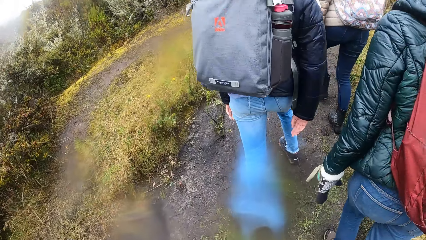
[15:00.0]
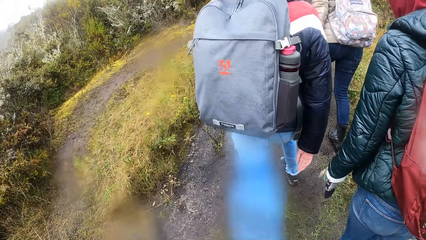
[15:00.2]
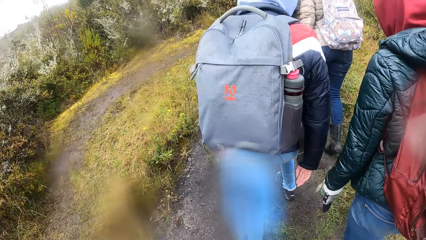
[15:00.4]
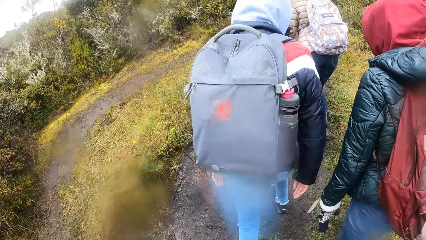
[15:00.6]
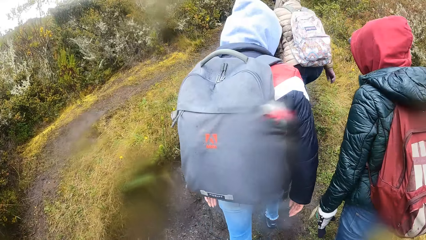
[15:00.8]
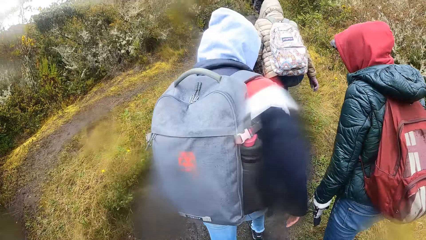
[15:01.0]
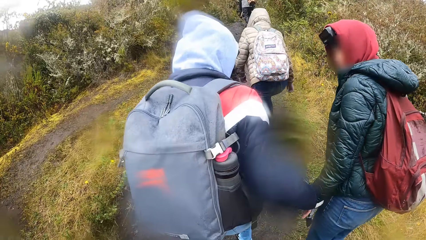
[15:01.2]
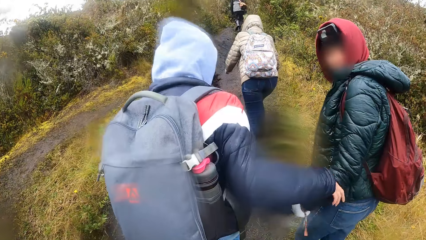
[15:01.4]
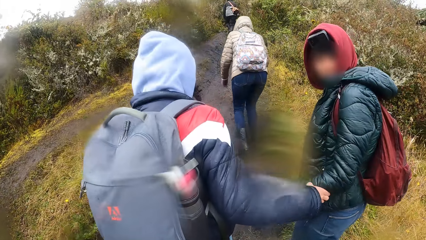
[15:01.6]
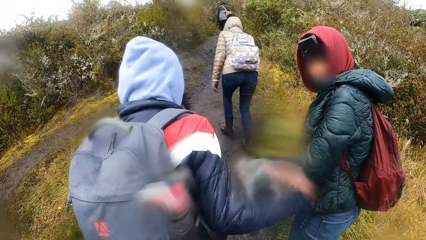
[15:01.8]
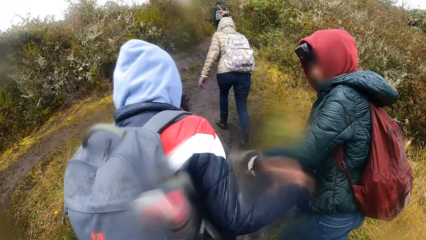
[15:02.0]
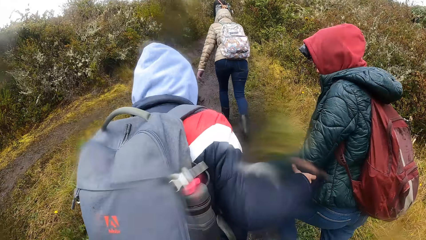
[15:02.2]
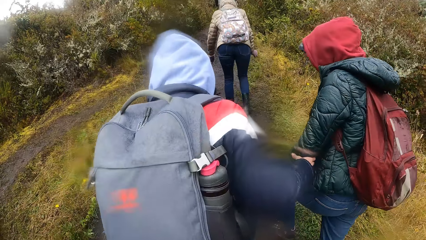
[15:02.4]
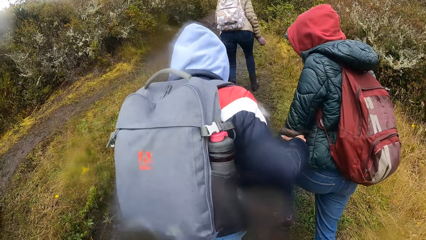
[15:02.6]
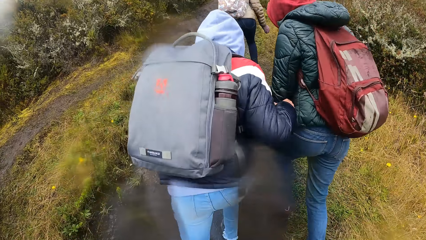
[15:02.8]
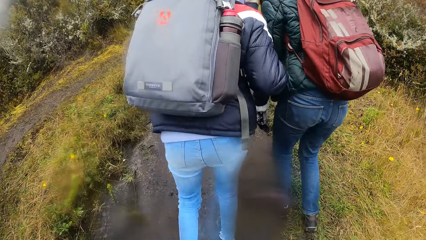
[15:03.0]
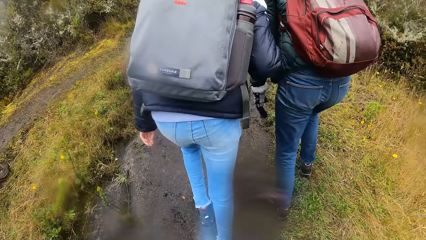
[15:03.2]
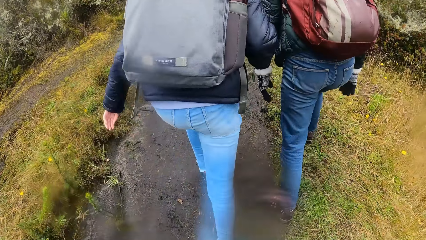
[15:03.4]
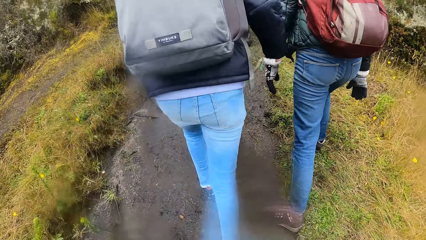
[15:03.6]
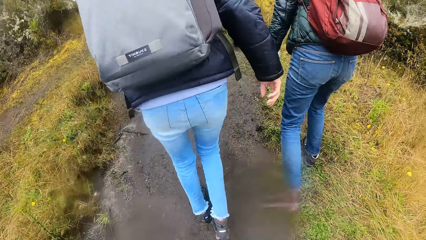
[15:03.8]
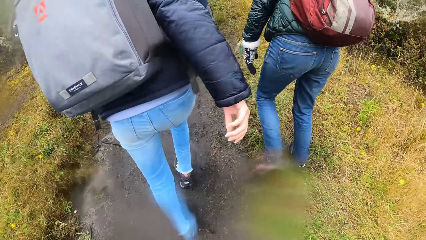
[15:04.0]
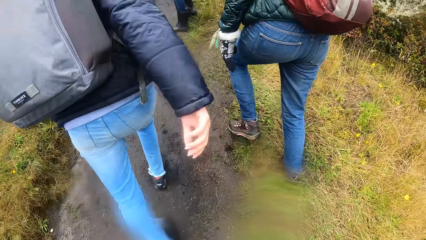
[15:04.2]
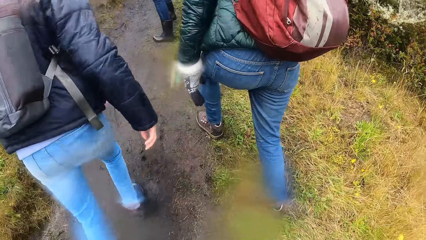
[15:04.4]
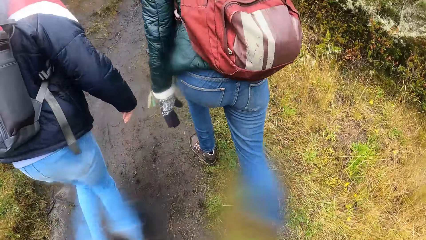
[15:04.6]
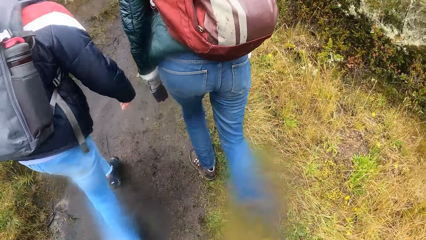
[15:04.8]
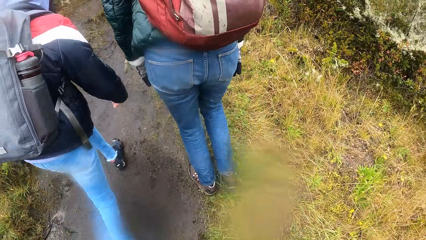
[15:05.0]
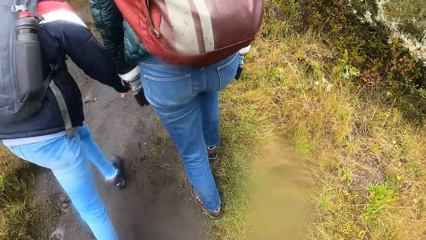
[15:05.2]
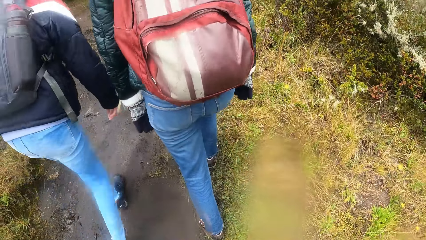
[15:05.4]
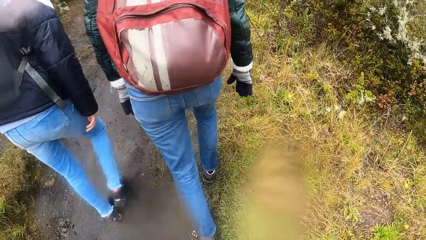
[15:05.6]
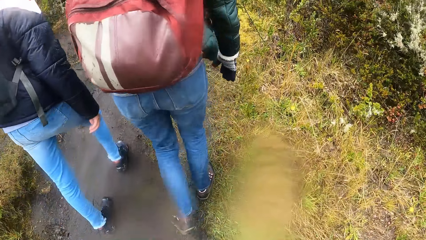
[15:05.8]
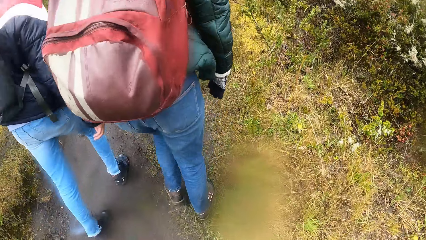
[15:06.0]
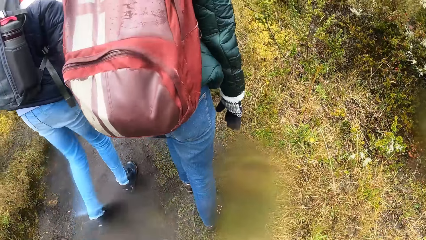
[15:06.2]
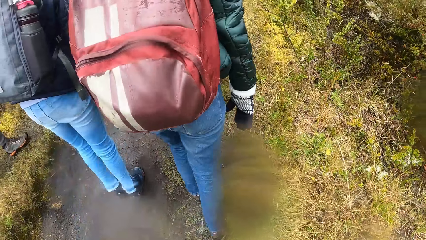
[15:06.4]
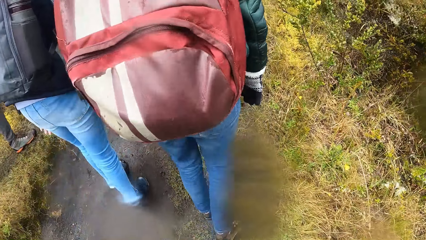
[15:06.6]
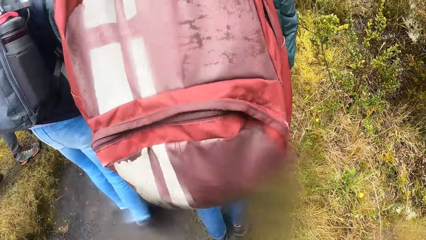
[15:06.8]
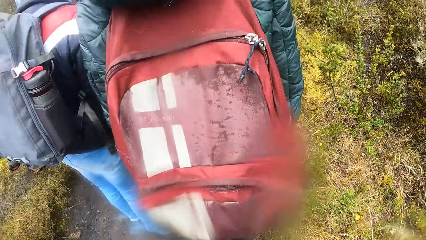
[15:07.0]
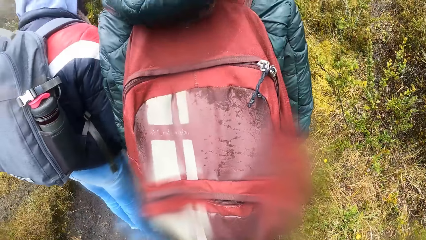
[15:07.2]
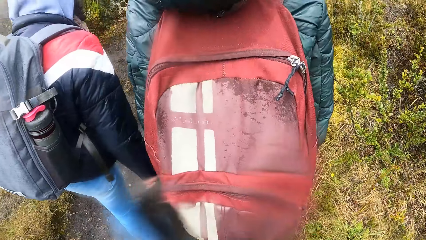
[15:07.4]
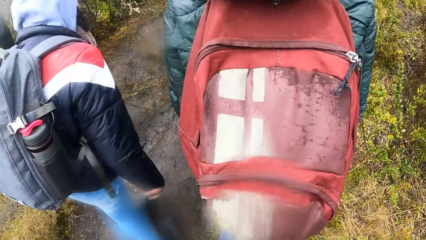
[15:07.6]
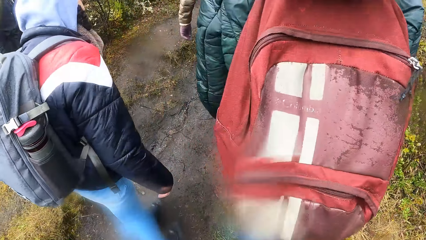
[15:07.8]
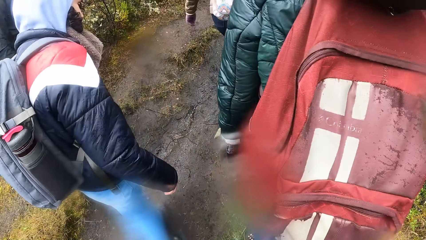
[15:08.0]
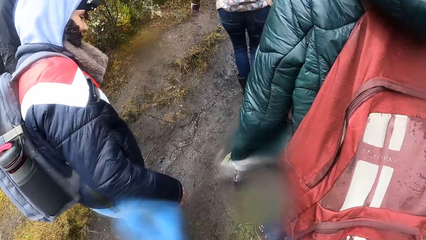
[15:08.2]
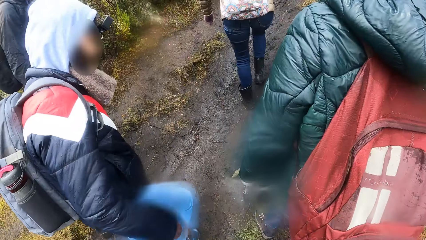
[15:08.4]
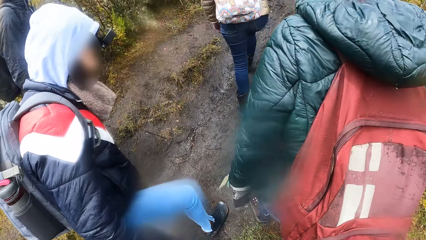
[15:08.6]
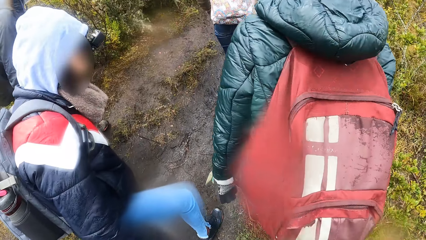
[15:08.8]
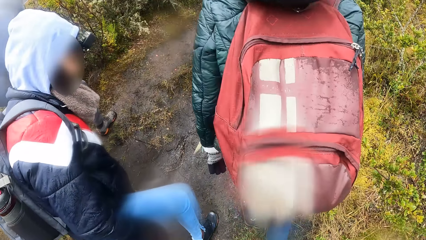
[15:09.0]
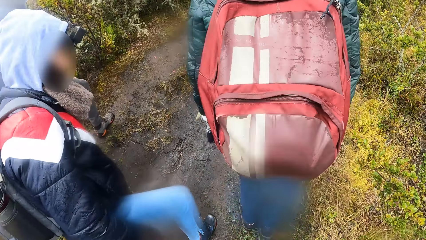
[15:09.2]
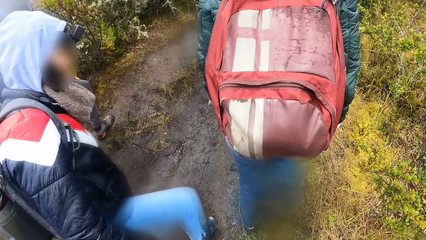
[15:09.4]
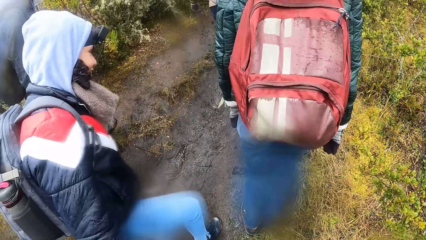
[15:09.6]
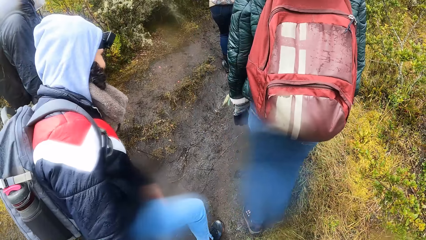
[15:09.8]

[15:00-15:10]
The woman holds another woman with her right hand. The camera wearer walks up a hill.

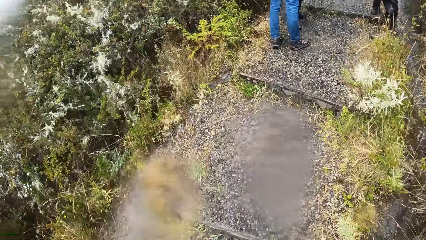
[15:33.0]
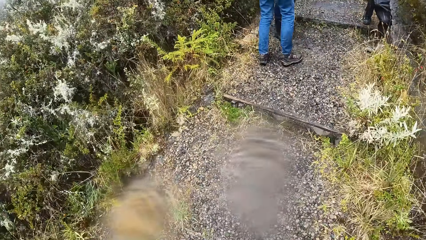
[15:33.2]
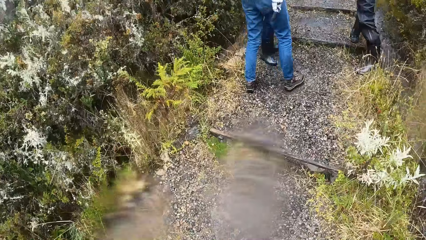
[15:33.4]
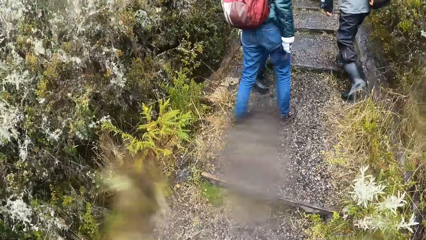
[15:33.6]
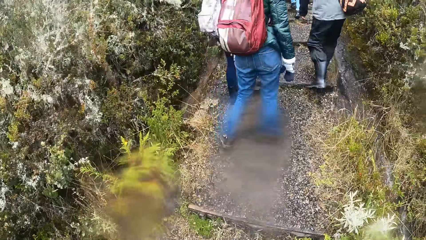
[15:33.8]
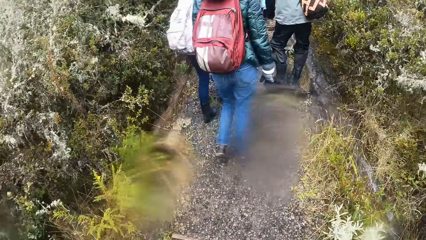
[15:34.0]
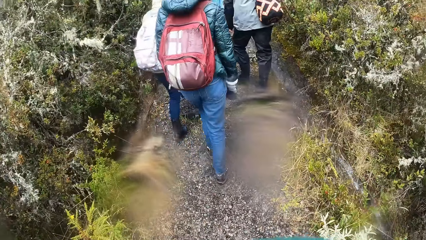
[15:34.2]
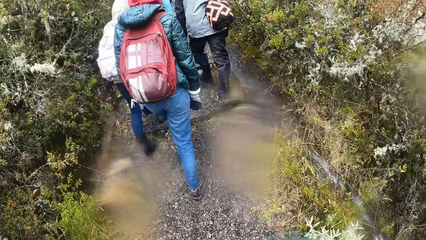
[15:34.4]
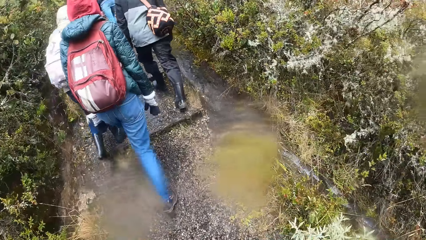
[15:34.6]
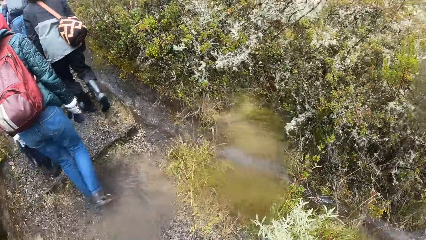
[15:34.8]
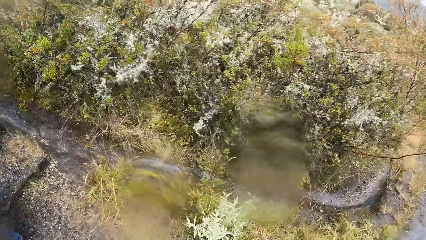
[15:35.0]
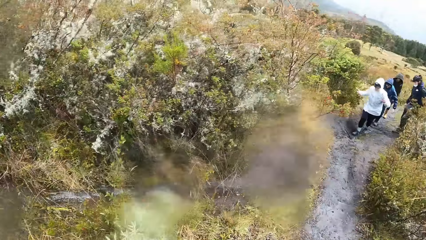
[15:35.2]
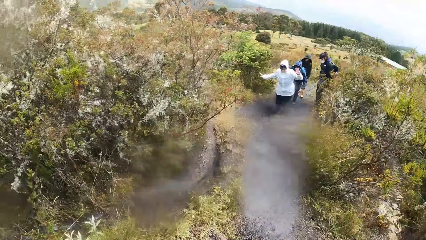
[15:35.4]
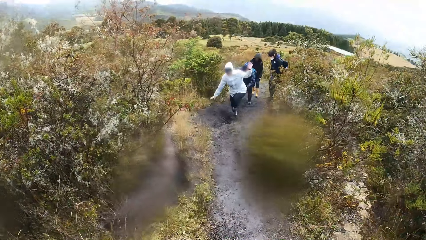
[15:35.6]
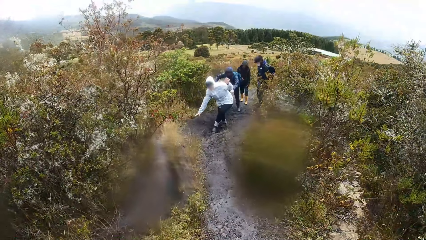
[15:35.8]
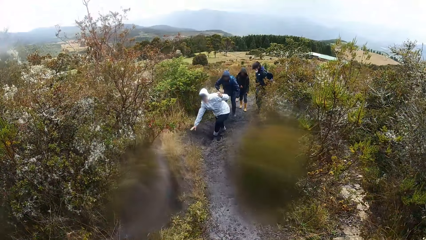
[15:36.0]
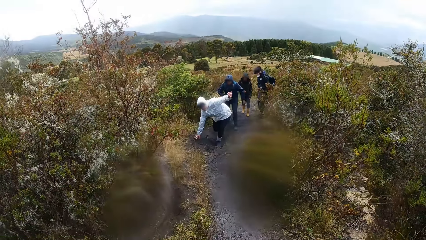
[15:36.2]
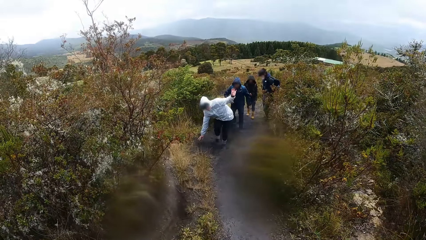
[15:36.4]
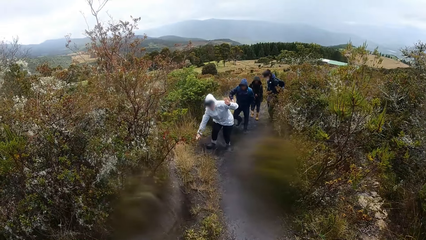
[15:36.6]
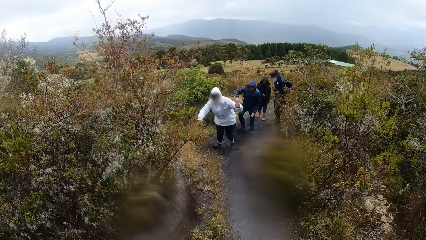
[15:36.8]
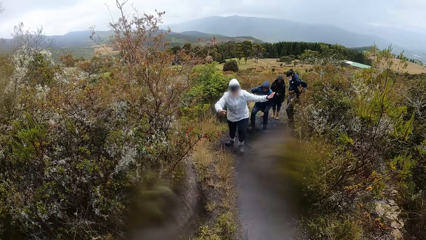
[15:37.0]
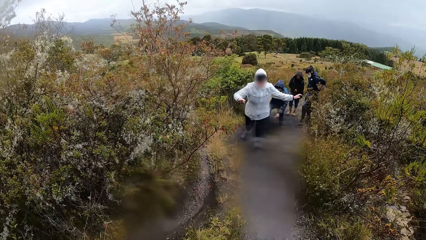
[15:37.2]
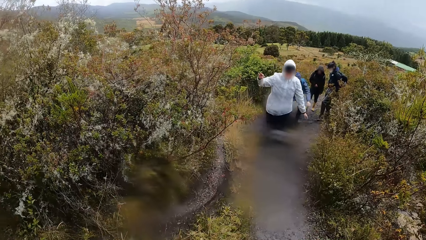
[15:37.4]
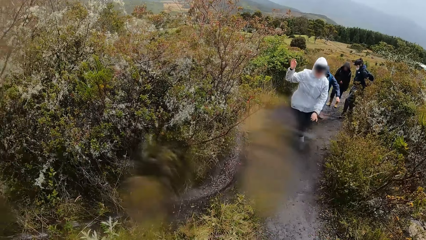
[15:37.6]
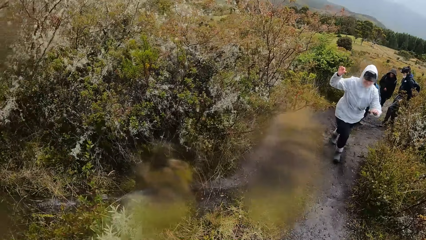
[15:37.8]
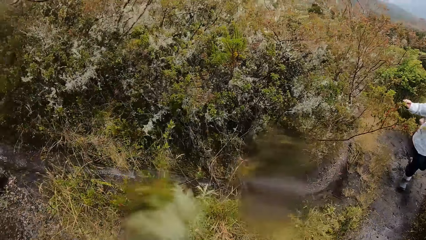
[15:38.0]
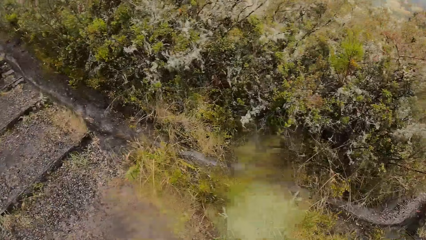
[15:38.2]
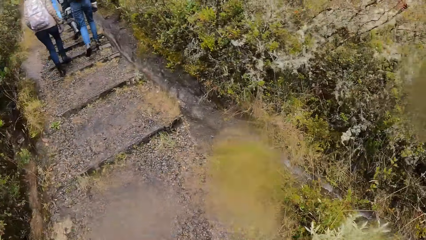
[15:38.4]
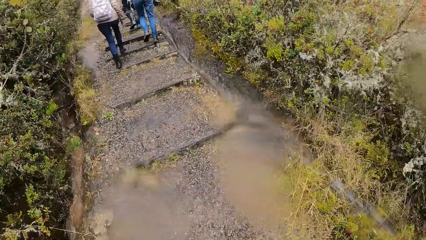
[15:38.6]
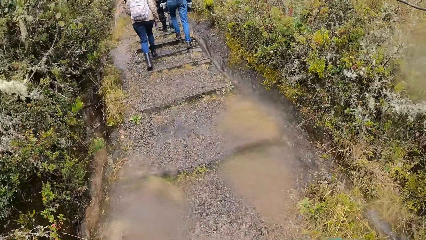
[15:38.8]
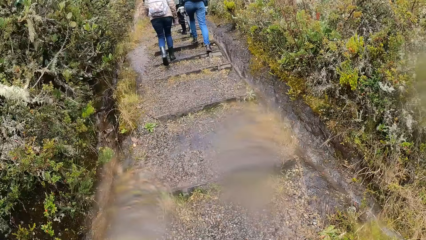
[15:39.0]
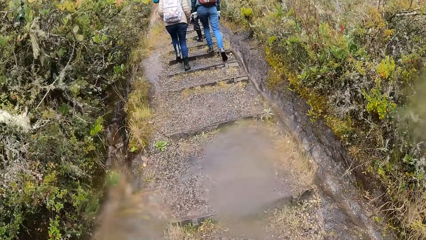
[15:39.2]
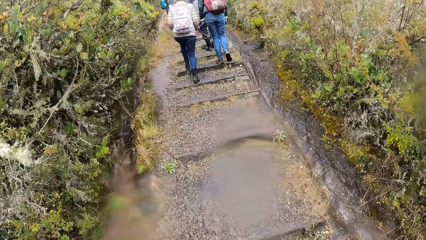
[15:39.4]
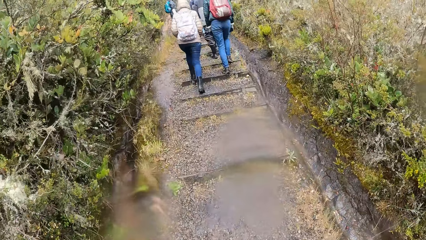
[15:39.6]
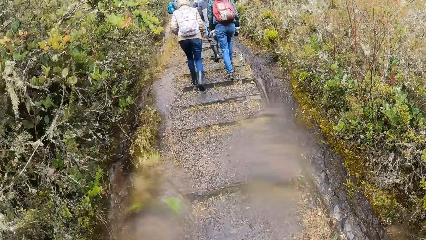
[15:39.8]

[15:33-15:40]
A woman climbs a flight of stairs. Another woman climbs the flight of stairs. A third woman climbs the flight of stairs. The camera wearer looks around. A woman walks along the path. Another woman walks along the path. Another woman walks along the path. Another woman walks along the path.
